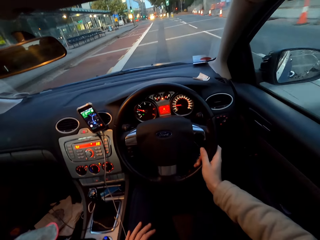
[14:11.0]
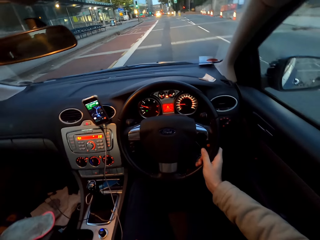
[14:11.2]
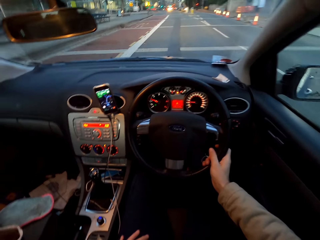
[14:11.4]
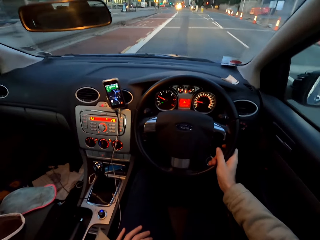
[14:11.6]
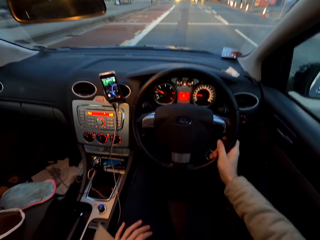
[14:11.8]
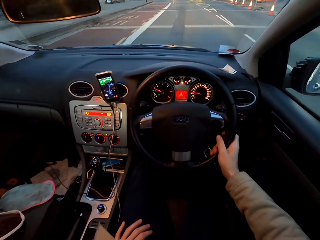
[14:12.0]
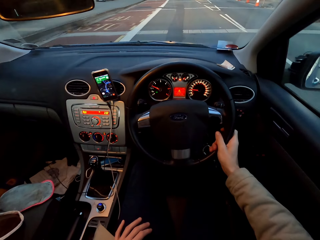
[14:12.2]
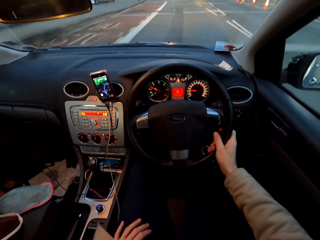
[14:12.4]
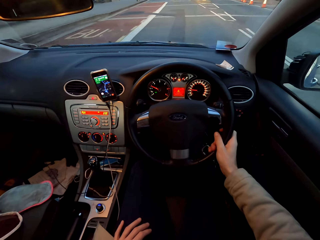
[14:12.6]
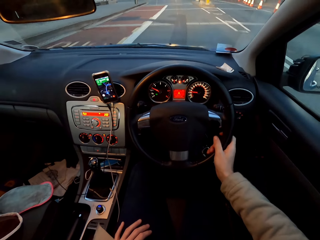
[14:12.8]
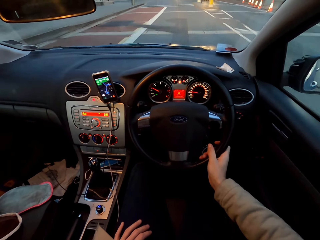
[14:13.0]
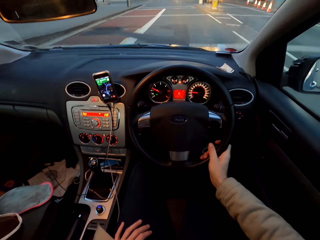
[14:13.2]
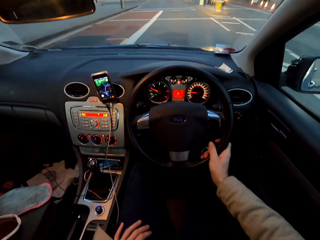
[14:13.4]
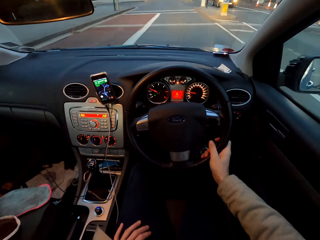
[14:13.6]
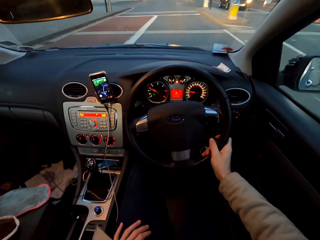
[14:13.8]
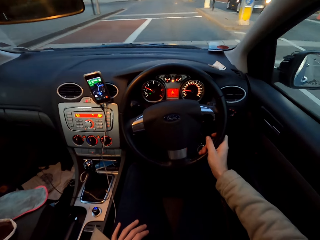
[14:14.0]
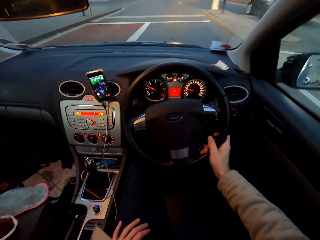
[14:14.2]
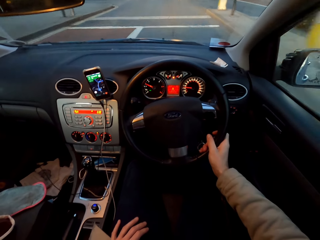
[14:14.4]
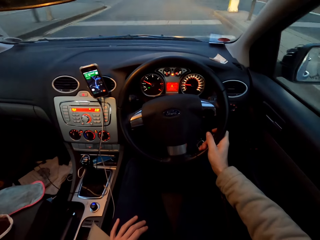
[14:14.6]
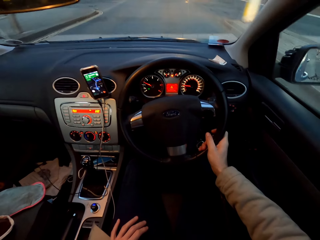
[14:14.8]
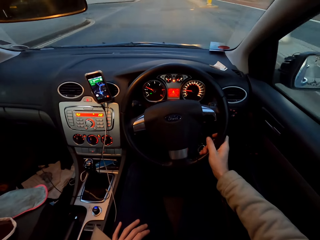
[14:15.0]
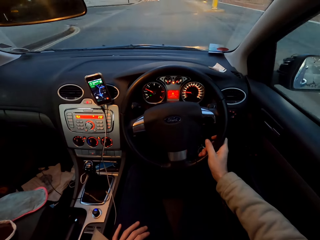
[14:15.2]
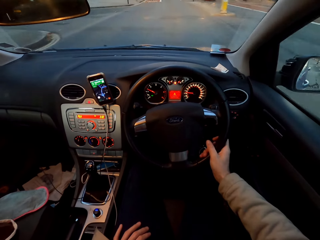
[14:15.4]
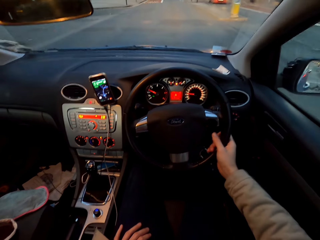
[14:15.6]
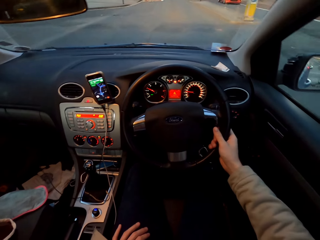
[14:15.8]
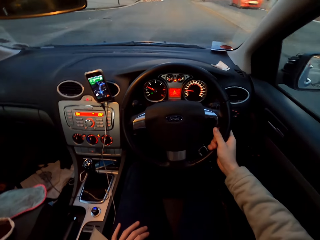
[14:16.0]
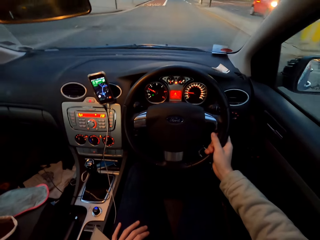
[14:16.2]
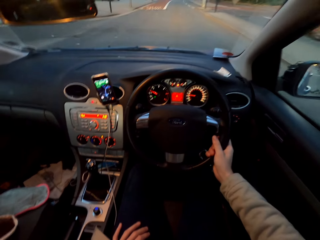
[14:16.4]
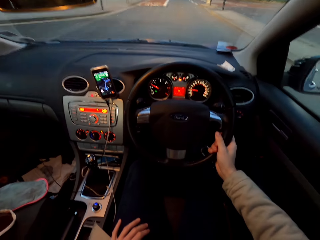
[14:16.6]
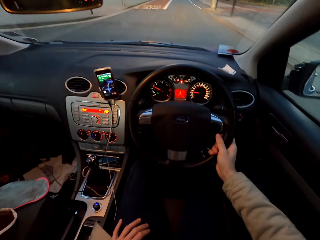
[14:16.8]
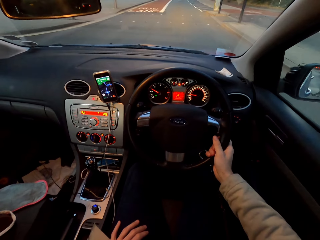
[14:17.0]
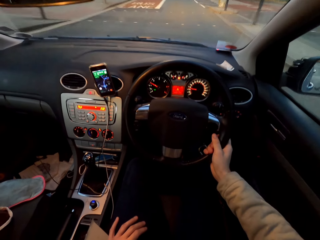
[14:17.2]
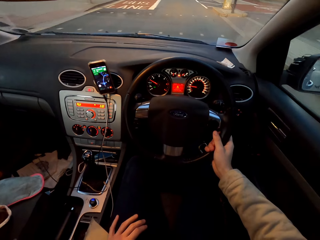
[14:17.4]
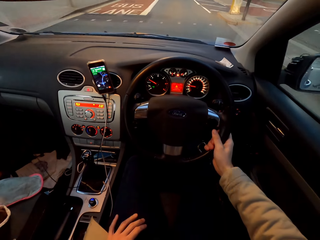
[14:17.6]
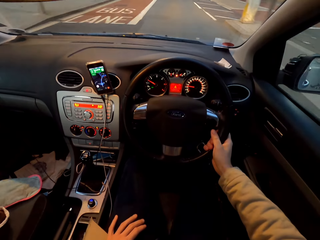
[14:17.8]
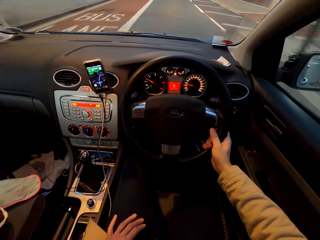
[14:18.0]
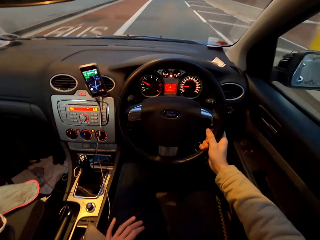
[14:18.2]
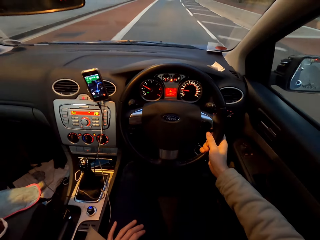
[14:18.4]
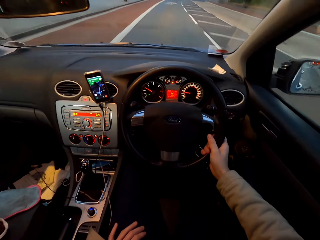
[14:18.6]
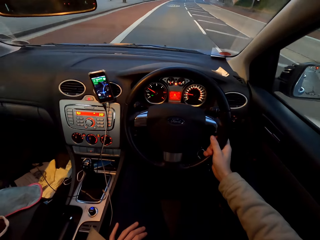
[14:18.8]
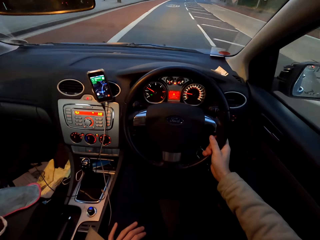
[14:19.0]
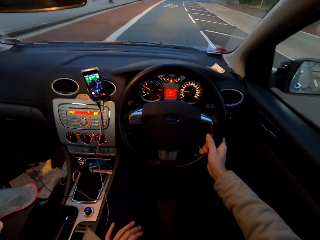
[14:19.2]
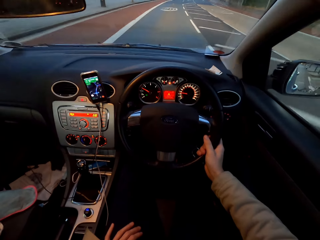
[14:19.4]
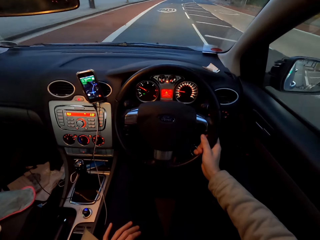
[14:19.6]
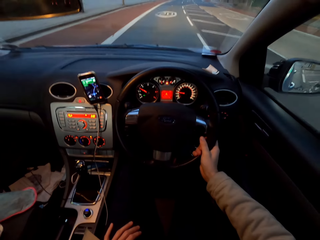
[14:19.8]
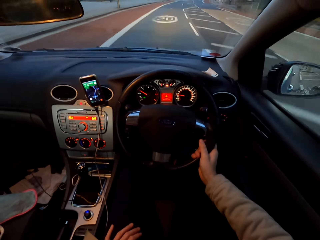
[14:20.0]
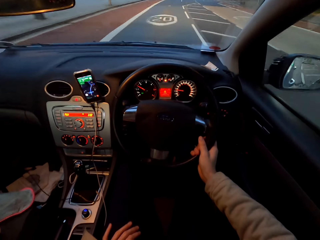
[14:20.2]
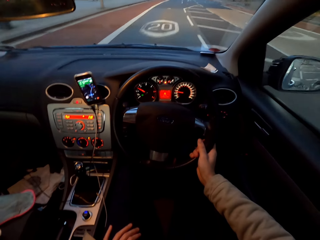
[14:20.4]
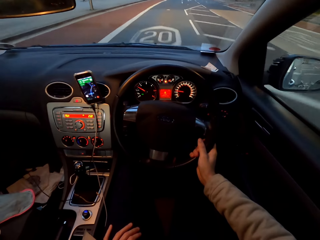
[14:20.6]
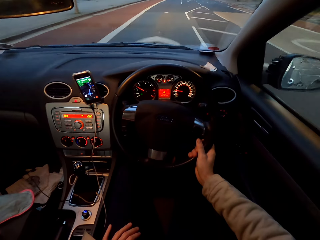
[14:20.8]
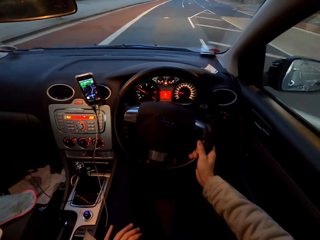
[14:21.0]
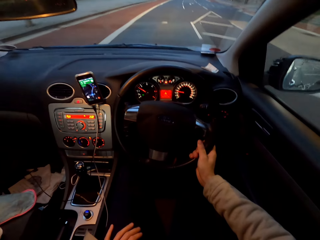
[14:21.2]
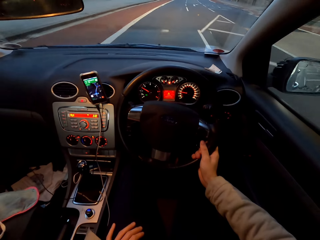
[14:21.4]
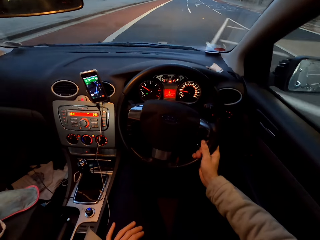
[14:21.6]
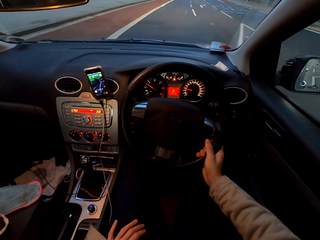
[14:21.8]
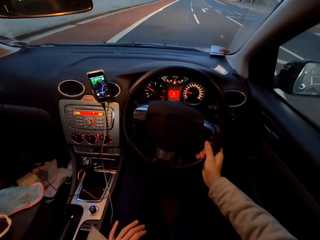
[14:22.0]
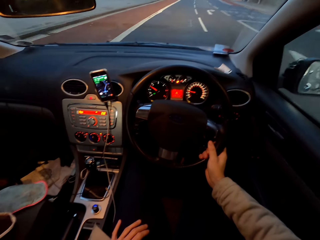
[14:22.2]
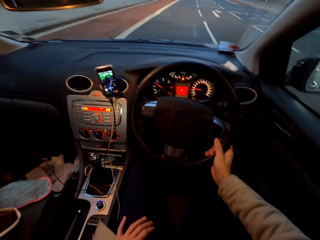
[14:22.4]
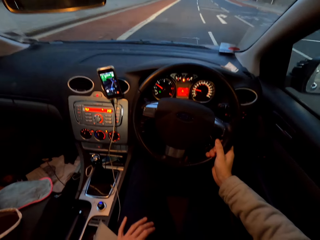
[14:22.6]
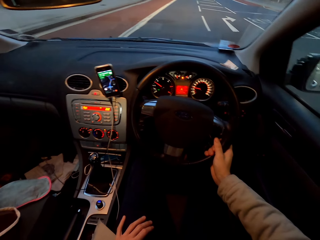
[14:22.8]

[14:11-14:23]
The camera wearer drives past a green car. They drive past a red car.

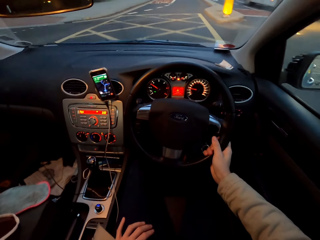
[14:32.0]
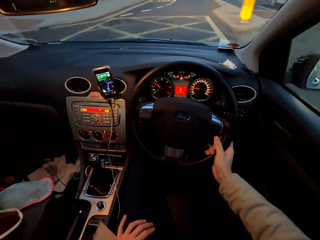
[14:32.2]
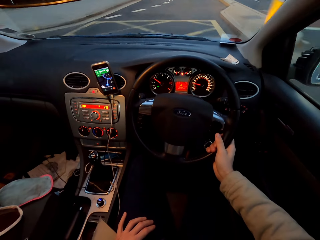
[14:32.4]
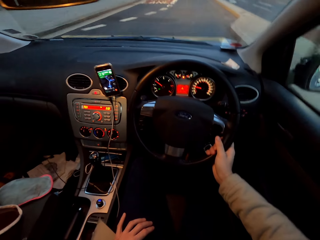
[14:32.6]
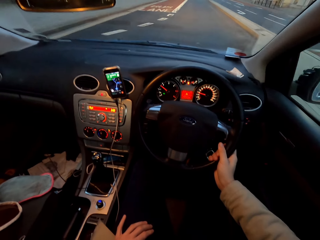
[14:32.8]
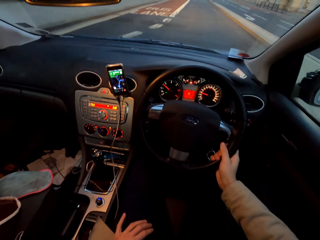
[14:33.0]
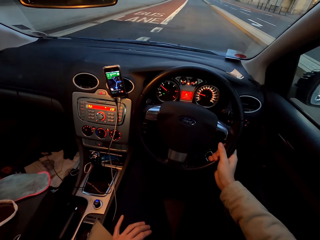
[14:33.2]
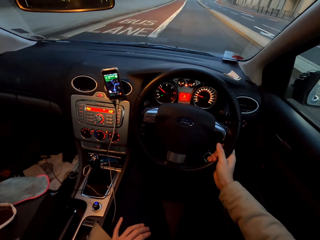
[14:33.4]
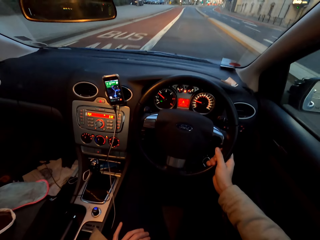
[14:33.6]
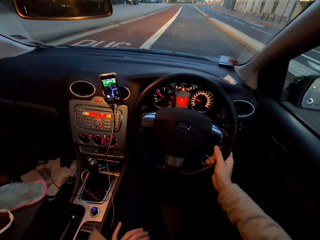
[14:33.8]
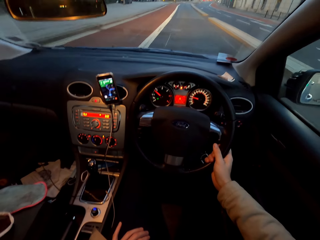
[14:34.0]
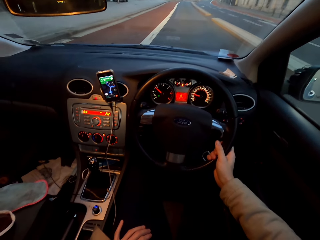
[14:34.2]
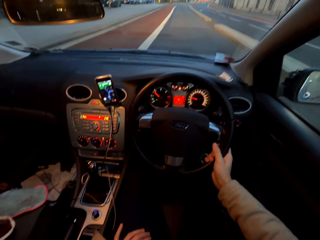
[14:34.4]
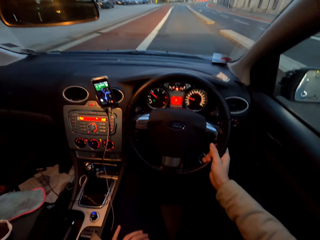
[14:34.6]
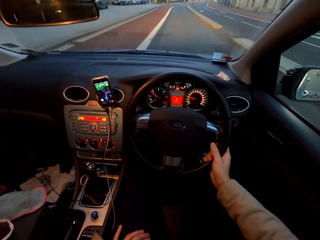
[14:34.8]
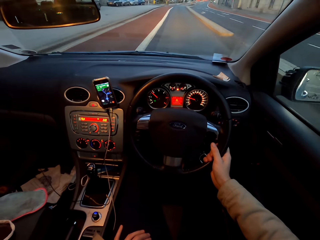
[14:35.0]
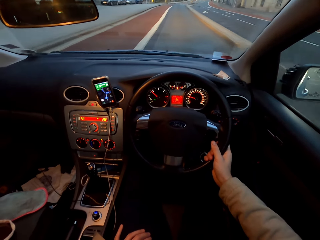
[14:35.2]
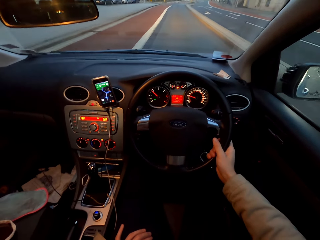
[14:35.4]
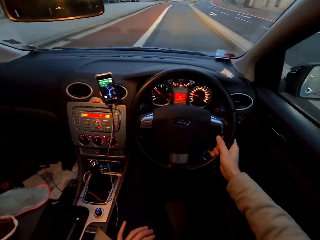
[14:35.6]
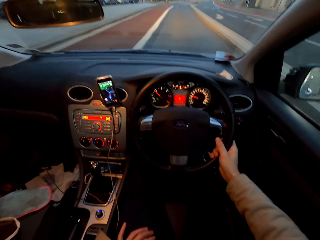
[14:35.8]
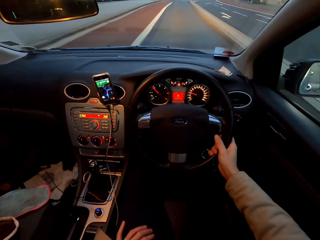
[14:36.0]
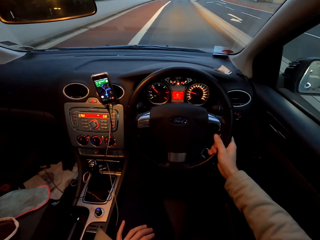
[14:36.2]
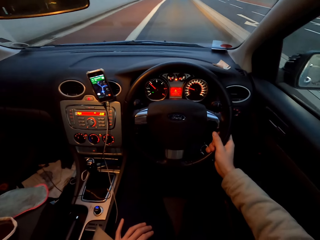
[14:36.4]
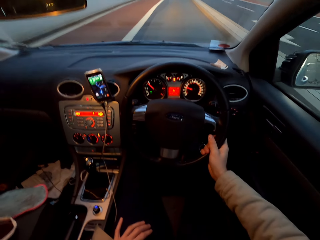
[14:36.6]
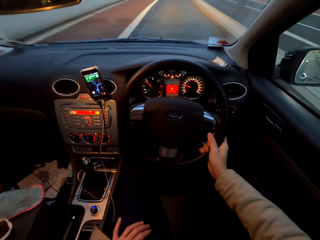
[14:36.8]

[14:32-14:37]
The camera wearer drives past a white bus.

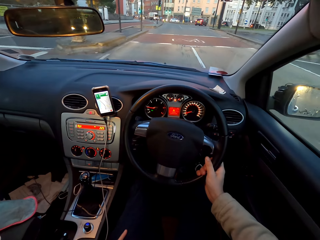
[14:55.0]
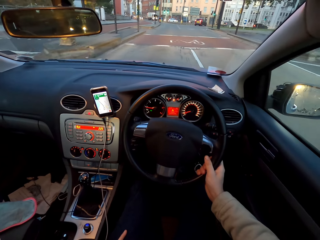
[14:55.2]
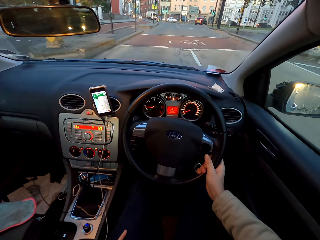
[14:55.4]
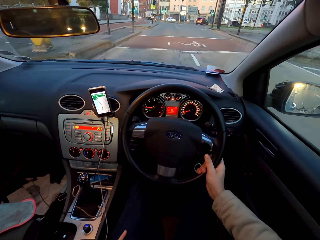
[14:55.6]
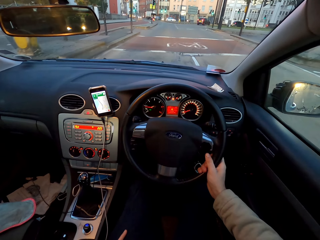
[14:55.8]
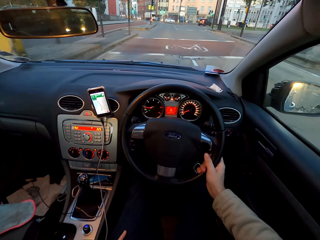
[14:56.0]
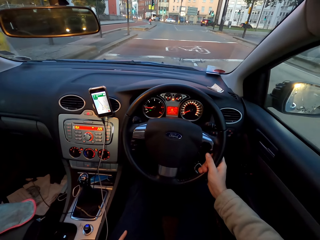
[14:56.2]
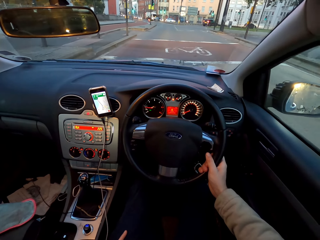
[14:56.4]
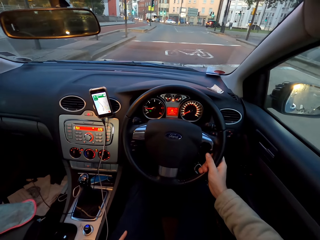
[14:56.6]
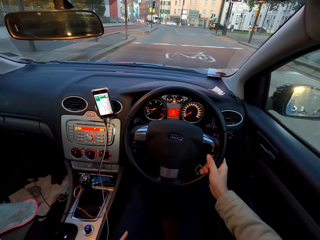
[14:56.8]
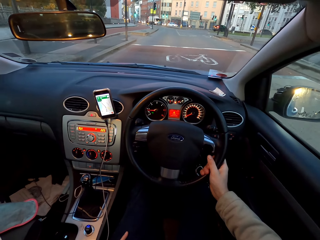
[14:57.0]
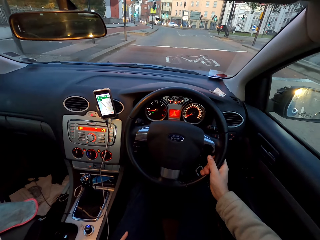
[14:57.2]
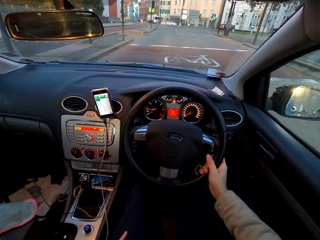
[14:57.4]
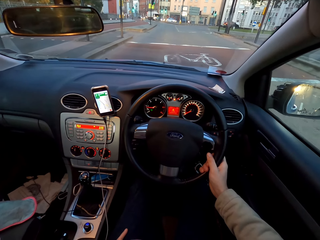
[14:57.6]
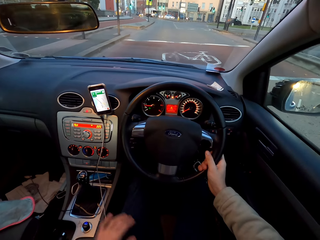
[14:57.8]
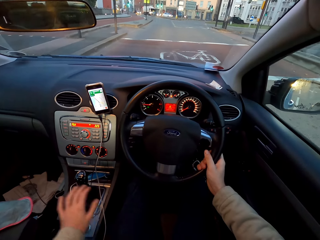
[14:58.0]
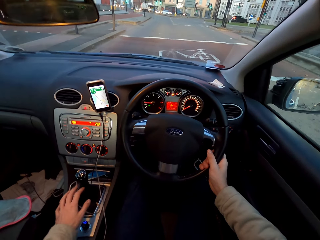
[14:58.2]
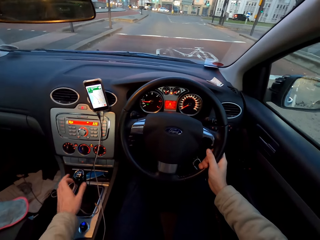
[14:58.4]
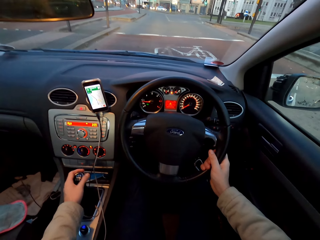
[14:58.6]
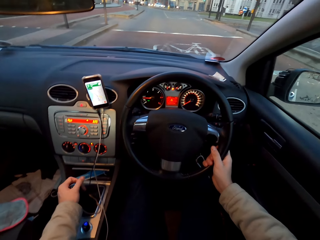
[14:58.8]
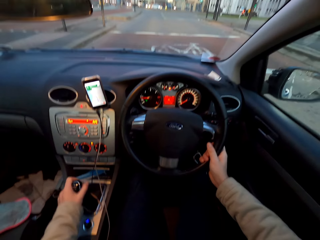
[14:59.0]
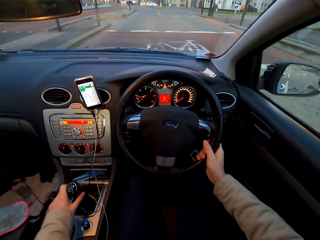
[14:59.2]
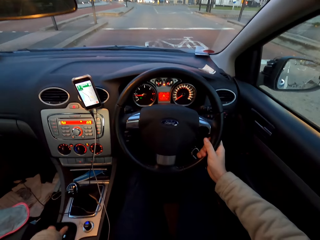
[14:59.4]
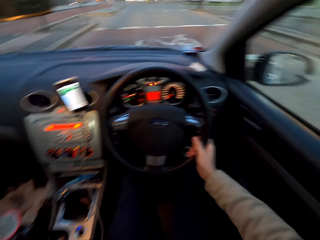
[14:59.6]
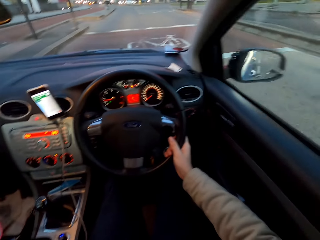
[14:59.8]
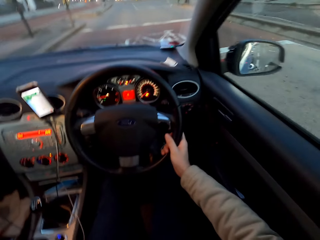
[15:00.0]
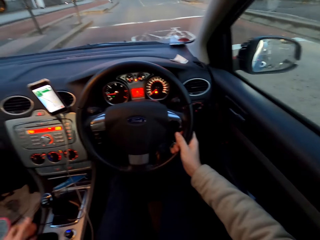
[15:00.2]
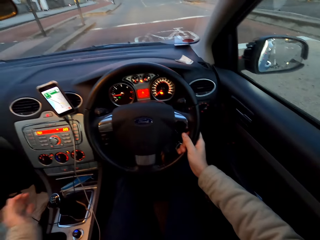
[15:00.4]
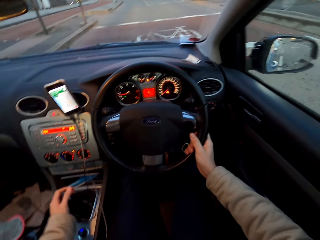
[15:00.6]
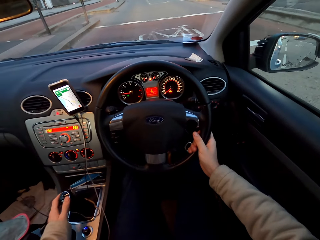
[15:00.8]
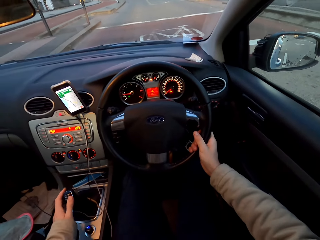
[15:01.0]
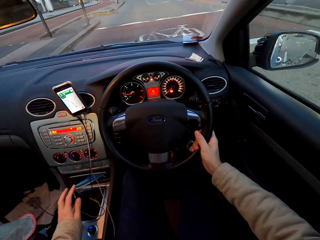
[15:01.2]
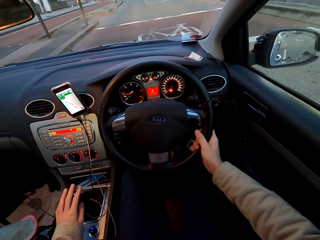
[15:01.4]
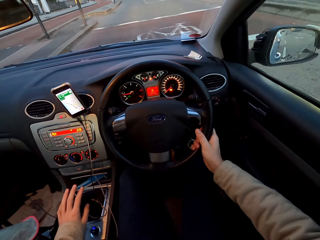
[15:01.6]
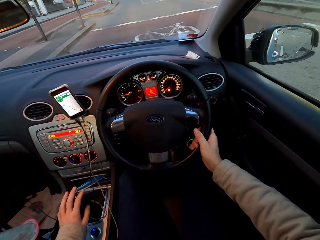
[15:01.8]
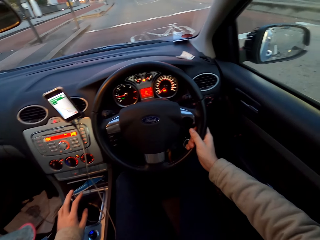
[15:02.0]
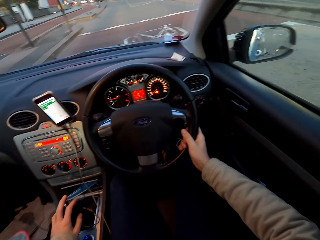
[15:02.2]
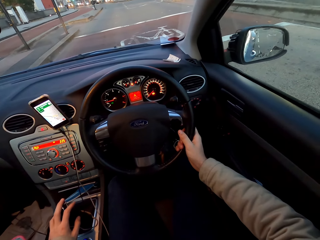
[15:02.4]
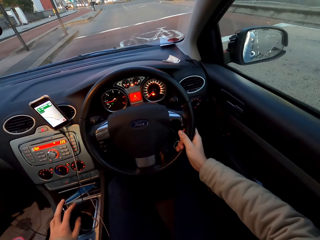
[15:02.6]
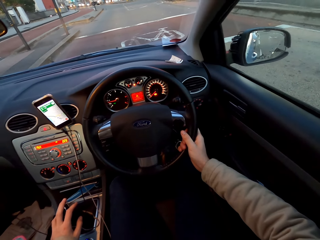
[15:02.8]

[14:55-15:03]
The camera wearer stops the car. He operates the gearstick of the car with his left hand. He touches the gear knob. He engages the handbrake of the car with his left hand. He operates the gearstick of the car with his left hand.
